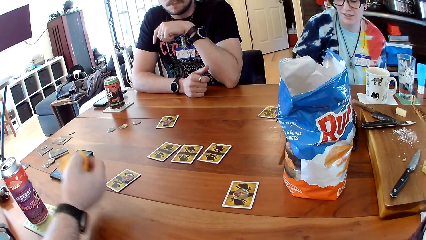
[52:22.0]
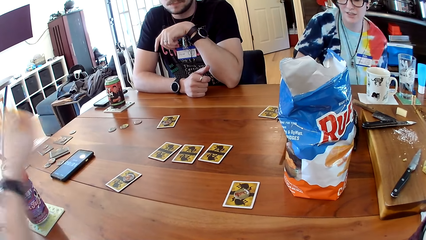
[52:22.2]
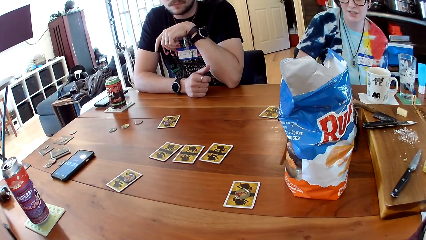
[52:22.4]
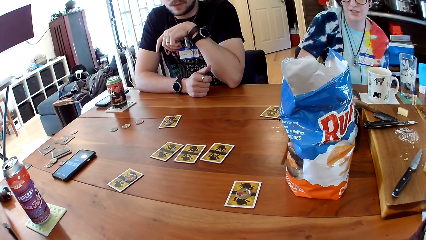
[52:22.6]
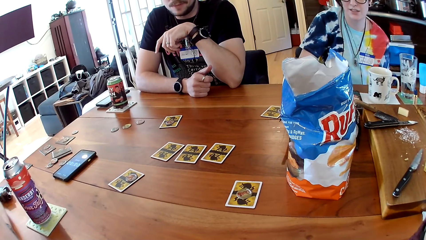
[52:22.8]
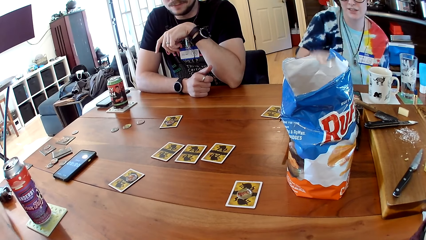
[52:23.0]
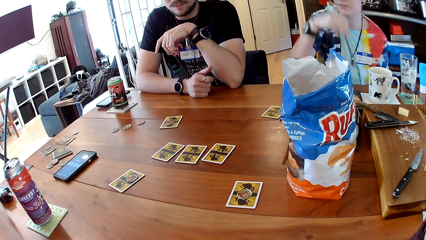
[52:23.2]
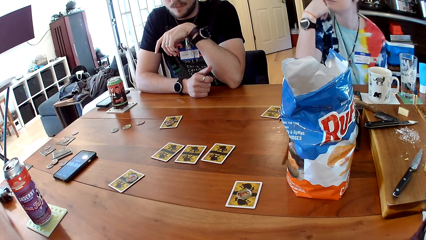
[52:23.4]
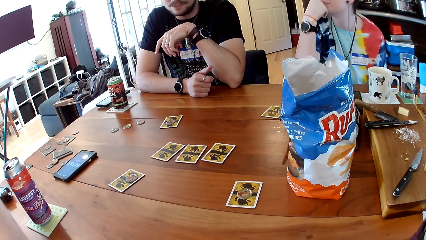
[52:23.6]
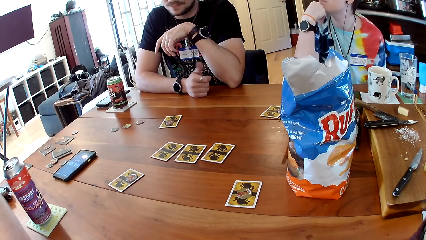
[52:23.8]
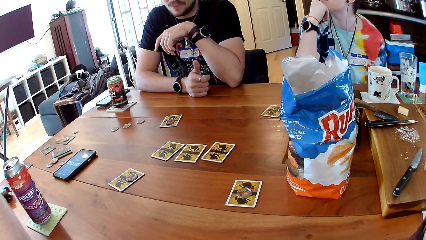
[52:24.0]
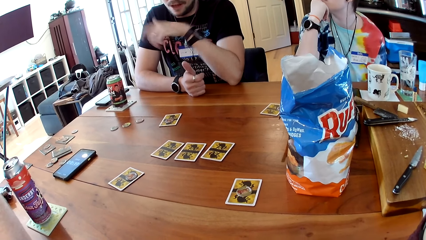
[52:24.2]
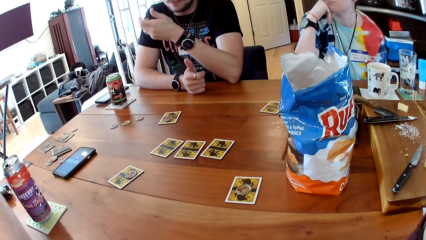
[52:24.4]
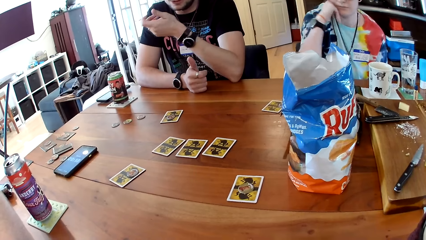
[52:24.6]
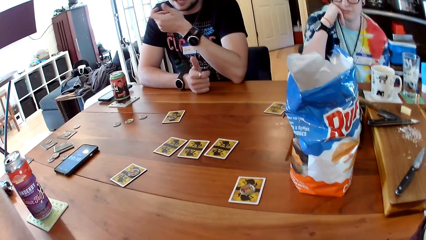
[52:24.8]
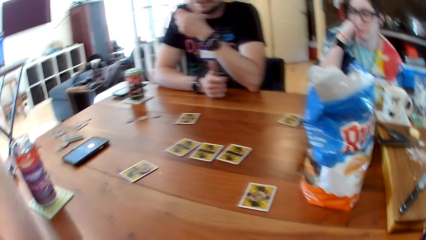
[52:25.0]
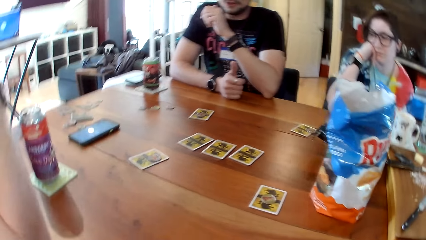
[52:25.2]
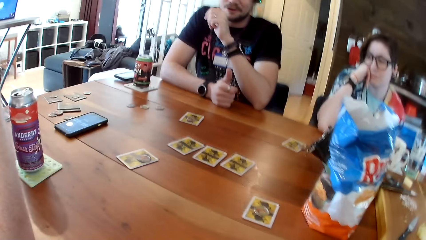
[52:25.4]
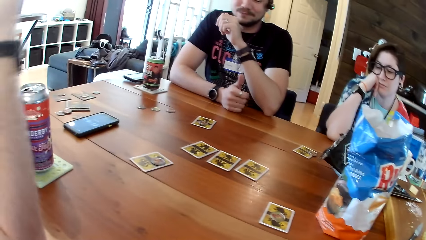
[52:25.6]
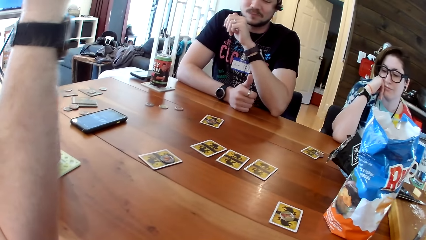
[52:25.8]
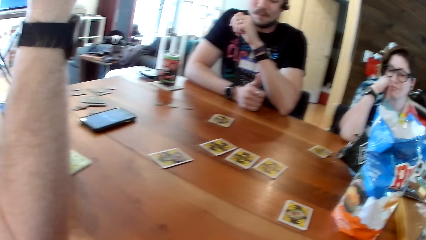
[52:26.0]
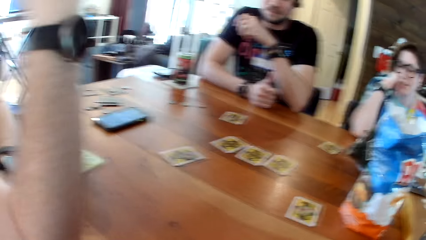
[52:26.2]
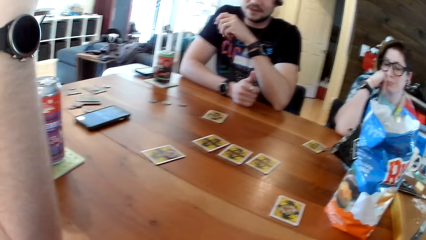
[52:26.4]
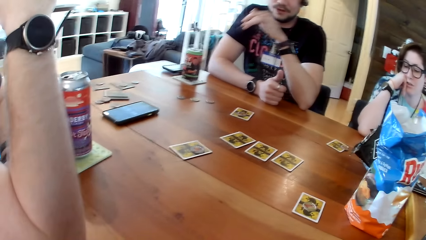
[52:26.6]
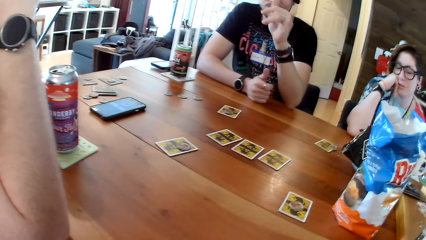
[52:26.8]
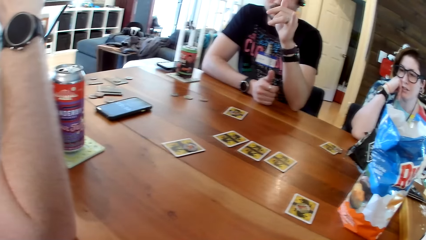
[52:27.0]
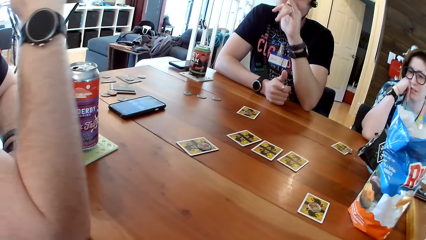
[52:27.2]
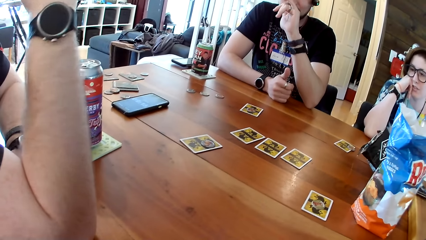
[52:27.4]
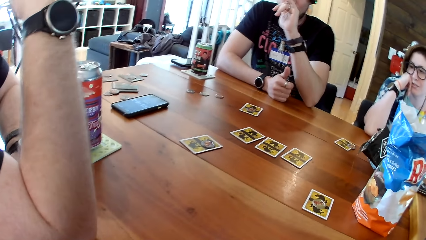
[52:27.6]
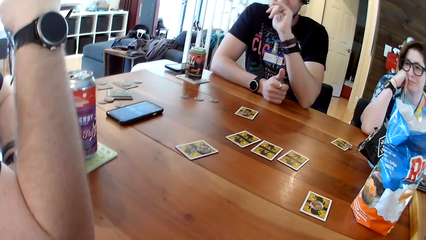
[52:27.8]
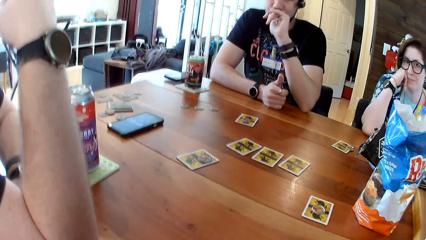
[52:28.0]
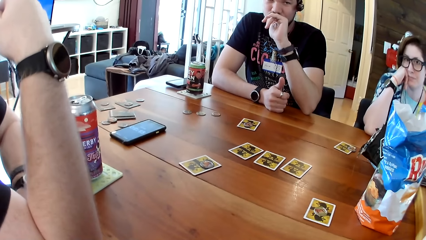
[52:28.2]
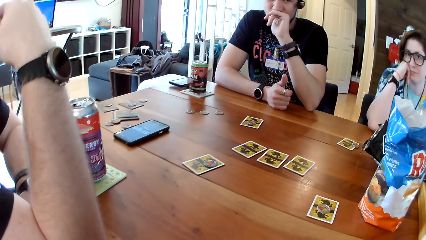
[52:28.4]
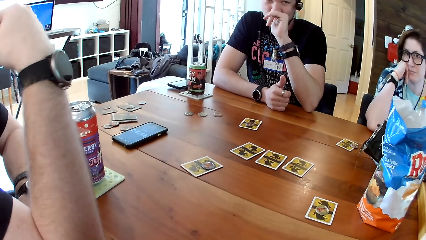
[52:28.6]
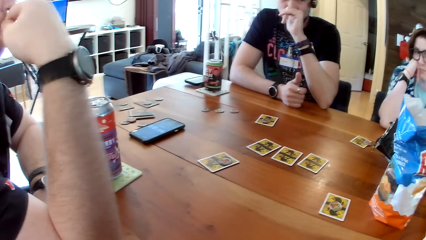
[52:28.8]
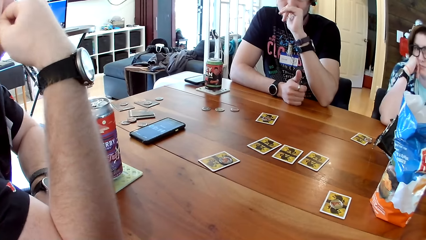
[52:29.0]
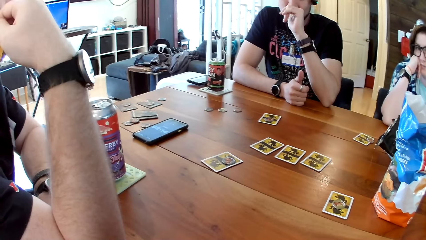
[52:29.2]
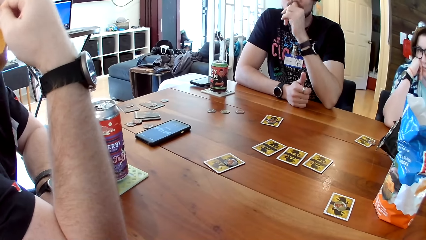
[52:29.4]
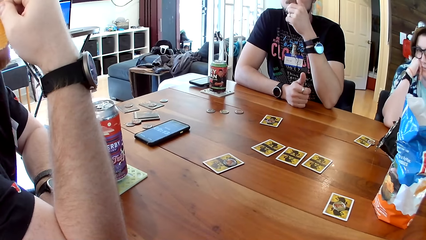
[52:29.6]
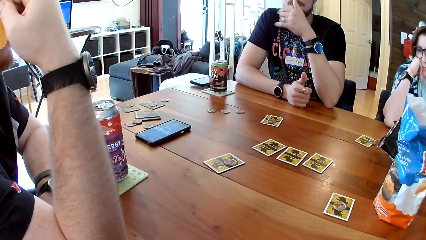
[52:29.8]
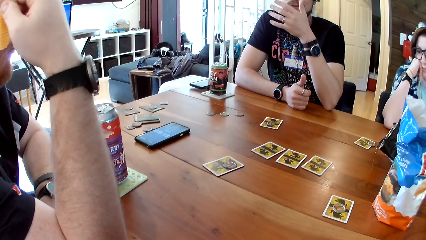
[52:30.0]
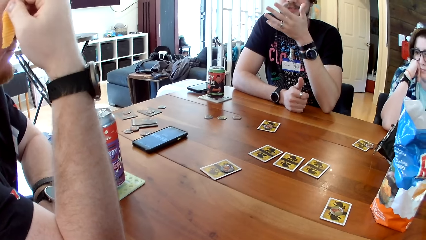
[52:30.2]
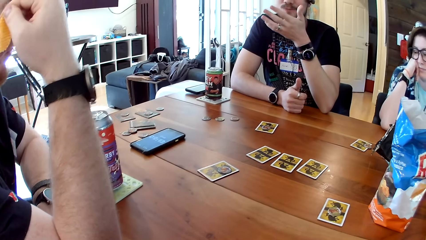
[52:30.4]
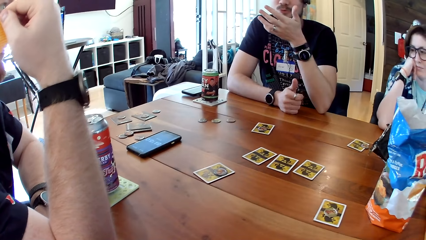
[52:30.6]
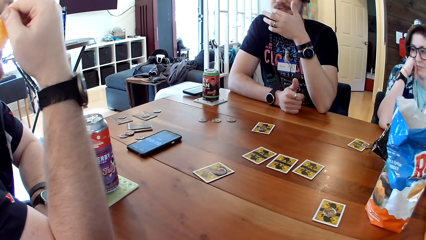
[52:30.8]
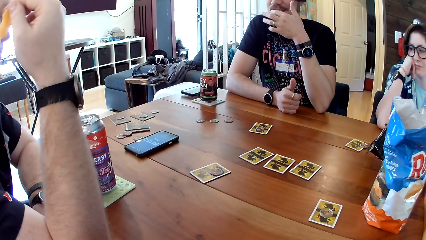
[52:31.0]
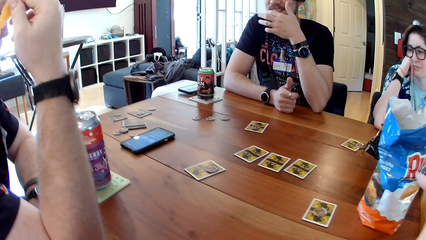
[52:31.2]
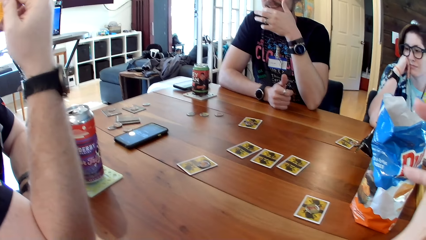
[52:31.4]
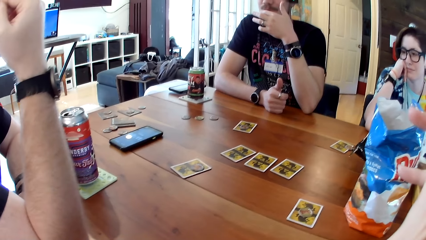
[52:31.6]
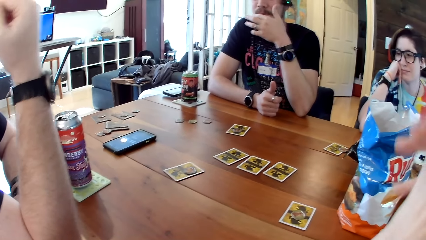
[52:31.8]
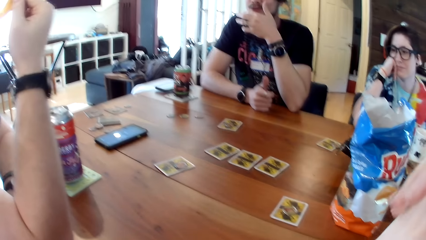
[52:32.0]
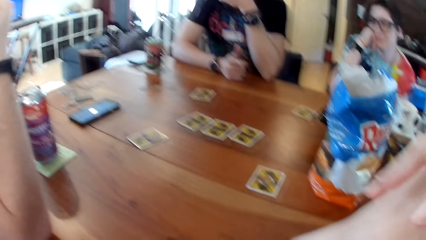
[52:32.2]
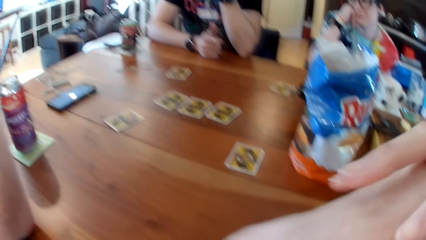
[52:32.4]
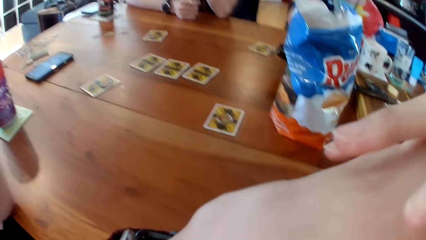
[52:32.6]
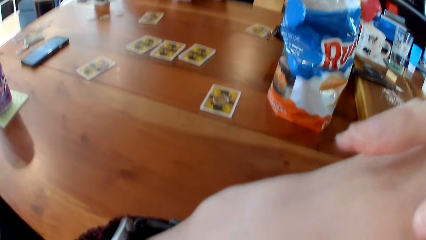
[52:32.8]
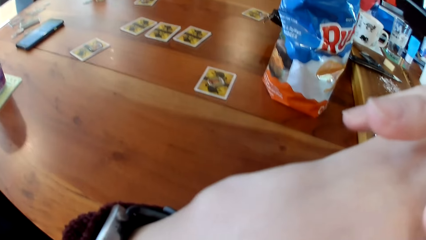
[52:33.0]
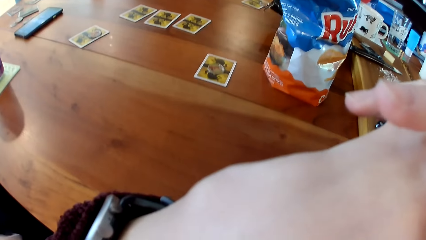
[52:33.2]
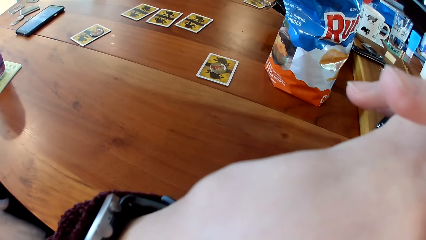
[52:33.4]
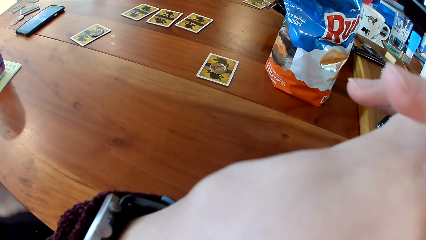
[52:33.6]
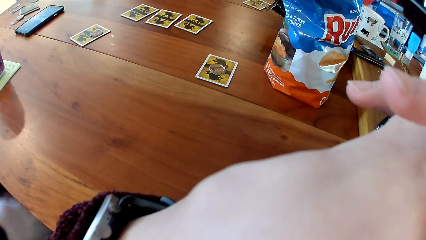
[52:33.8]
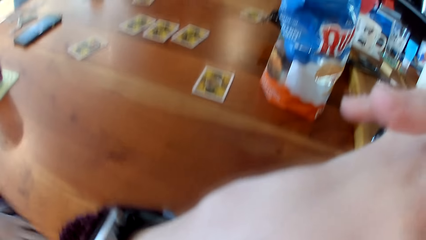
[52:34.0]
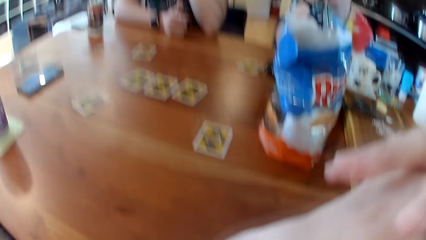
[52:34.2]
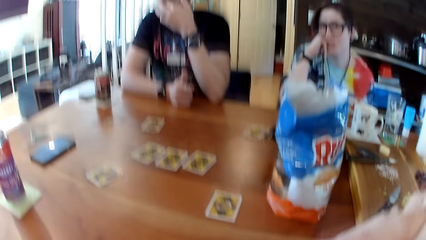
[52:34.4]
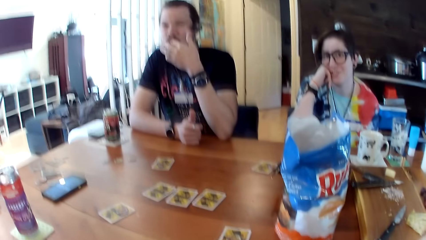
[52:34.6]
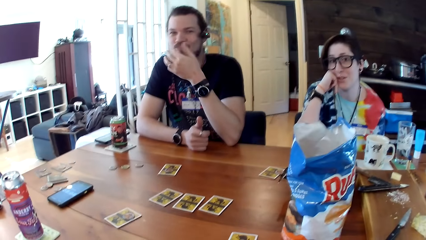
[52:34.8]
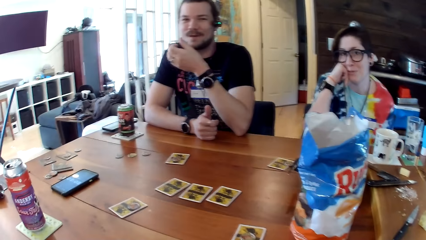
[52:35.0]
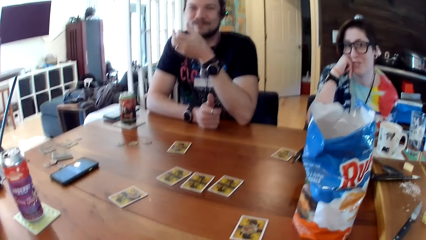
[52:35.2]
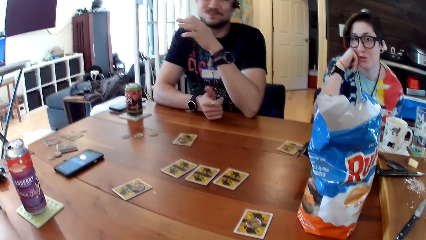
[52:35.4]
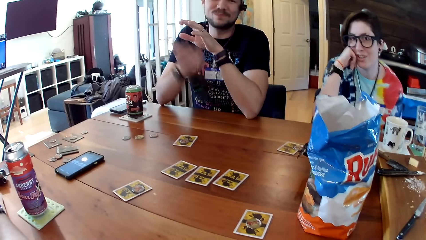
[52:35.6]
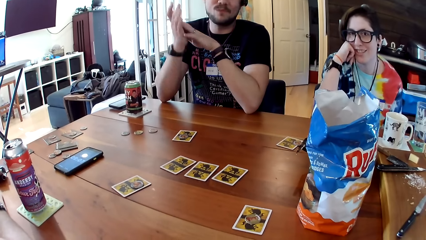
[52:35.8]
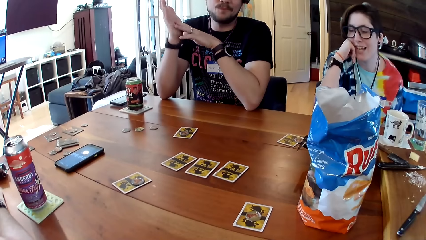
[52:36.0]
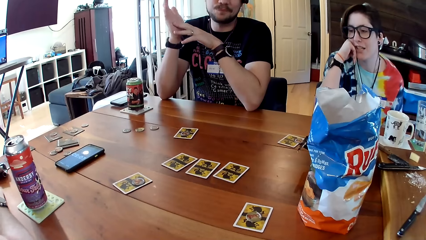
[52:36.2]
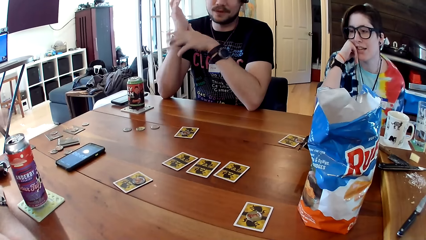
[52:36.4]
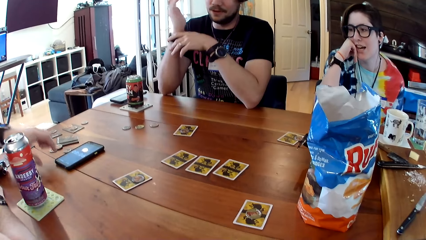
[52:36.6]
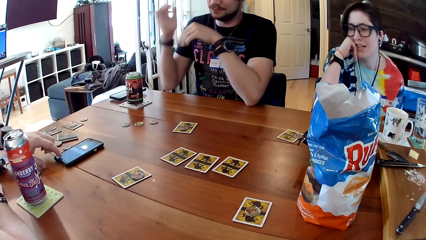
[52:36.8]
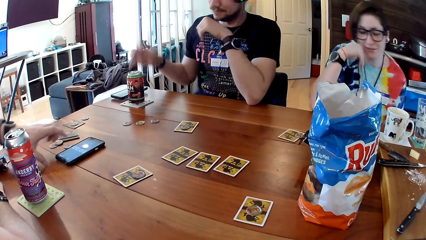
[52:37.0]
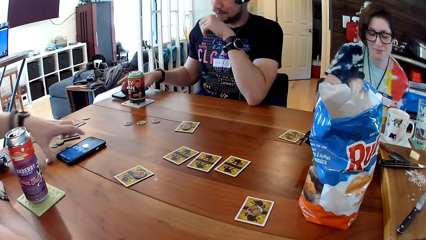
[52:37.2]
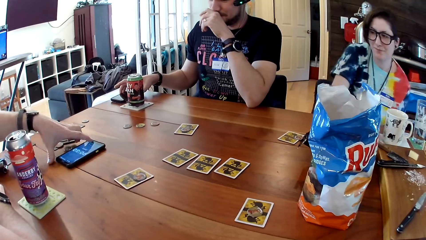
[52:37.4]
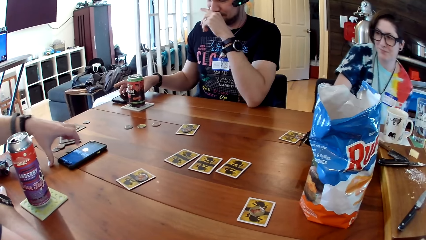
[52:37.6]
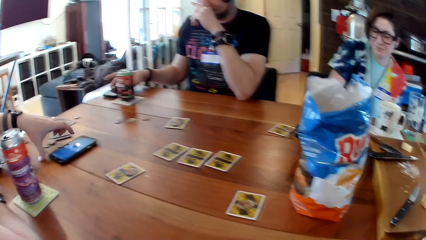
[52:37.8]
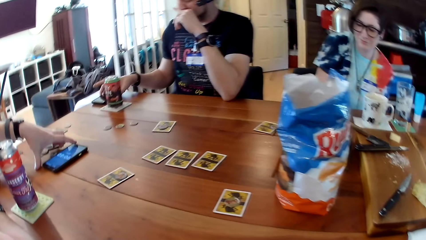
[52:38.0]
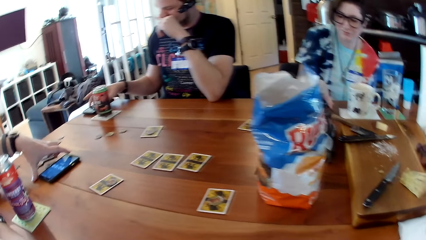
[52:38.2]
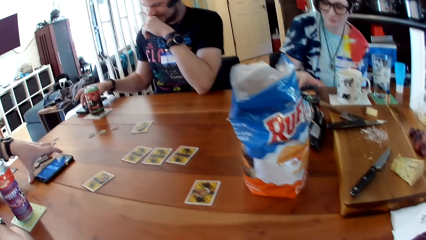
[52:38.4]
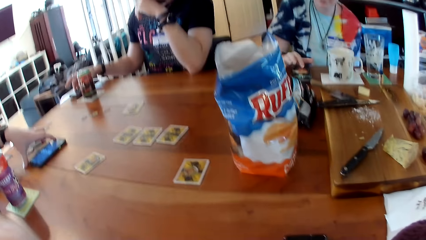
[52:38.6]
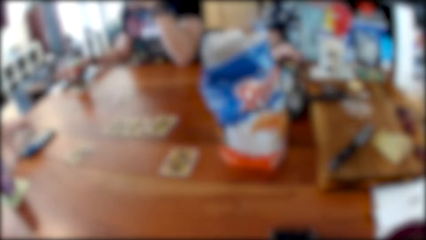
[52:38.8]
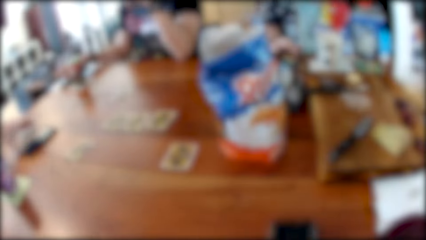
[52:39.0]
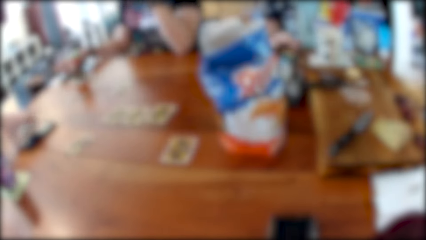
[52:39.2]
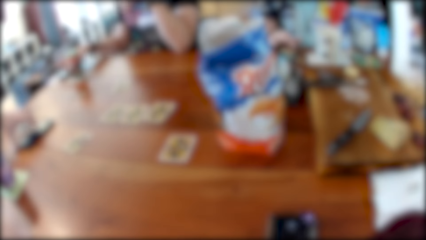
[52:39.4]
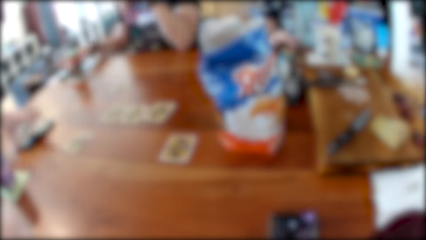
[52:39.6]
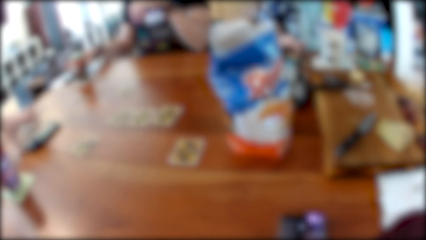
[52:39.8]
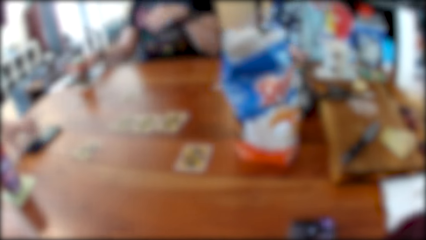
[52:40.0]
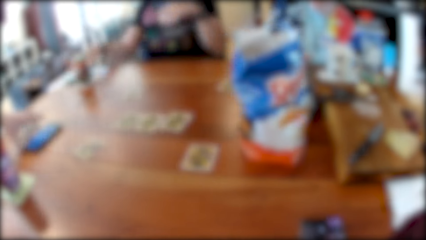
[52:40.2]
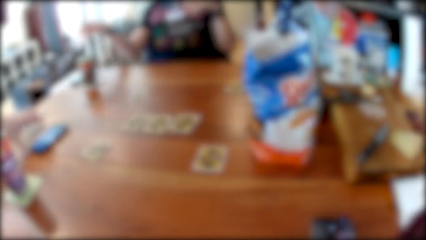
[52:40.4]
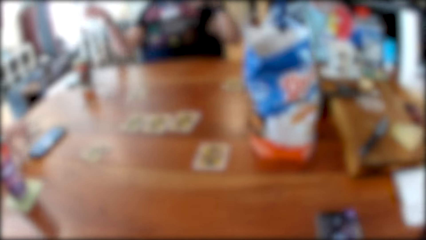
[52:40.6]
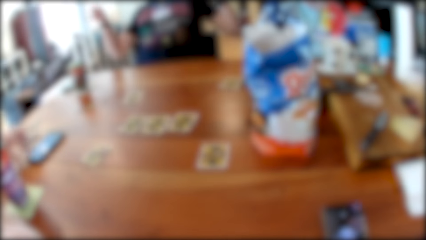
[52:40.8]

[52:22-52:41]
The woman operates the phone on the table with her right hand. The other man converses with the first man, the woman and the camera wearer. The first man eats the cracker in his right hand. The first man operates the phone on the table with his left hand. The other man operates the phone on the table with his right hand and rubs his nose with his left hand.
